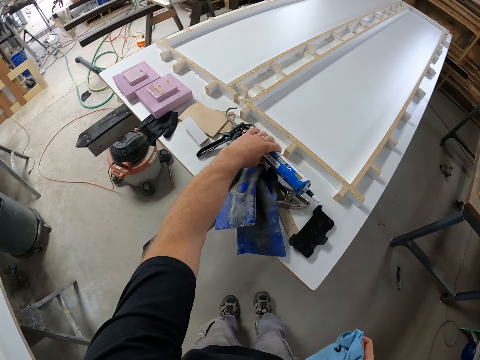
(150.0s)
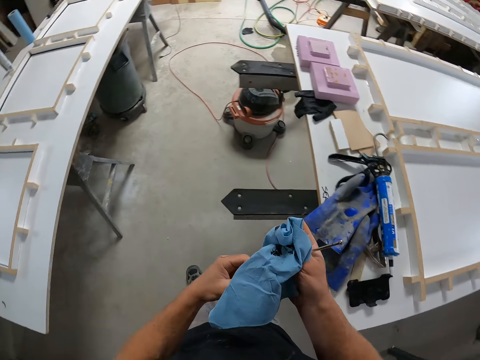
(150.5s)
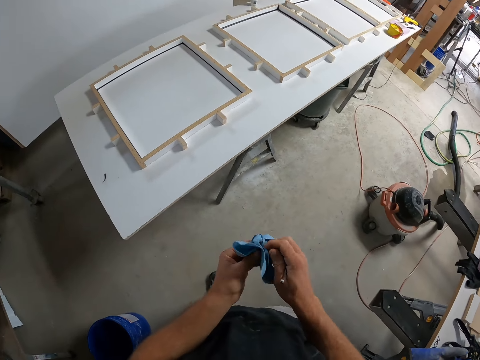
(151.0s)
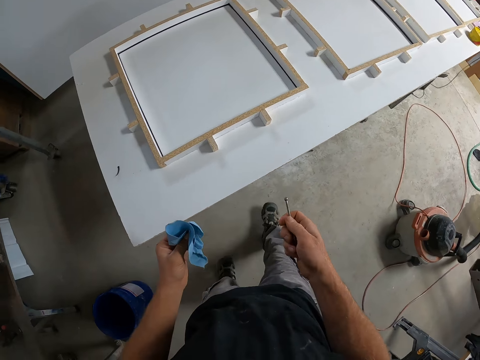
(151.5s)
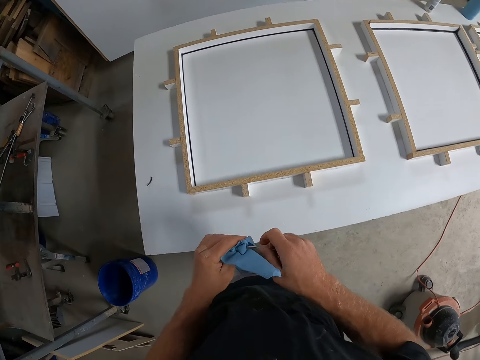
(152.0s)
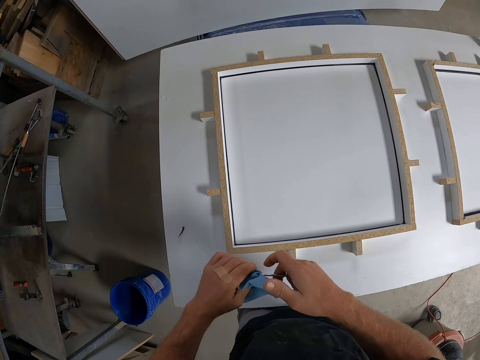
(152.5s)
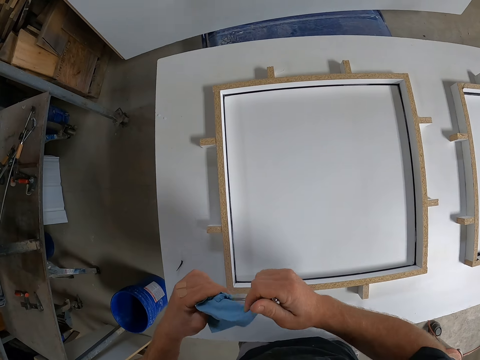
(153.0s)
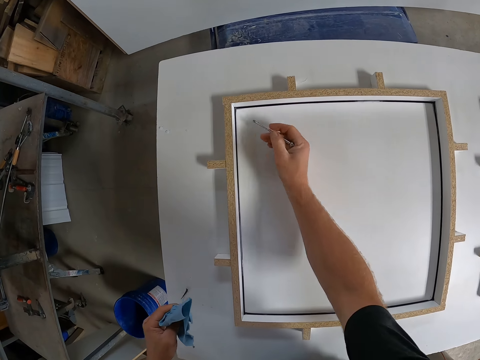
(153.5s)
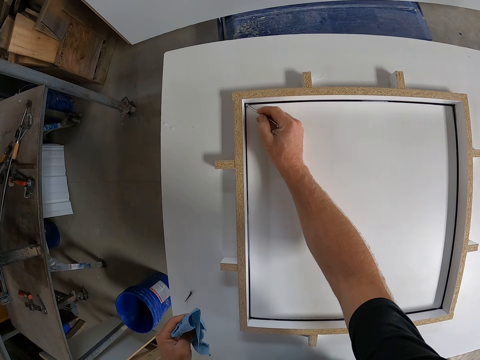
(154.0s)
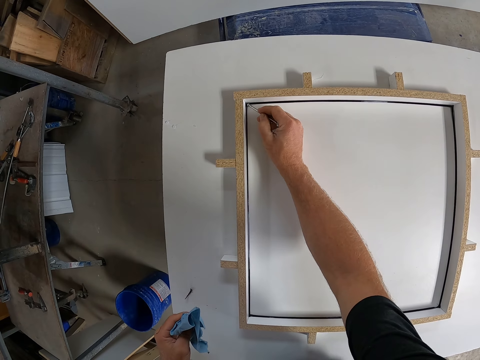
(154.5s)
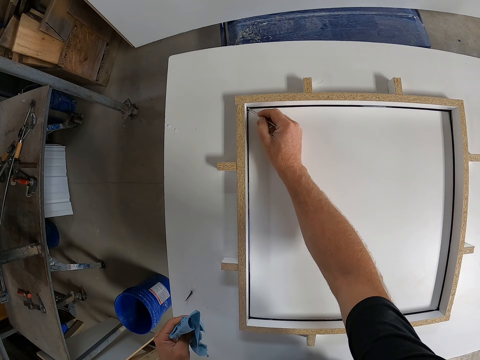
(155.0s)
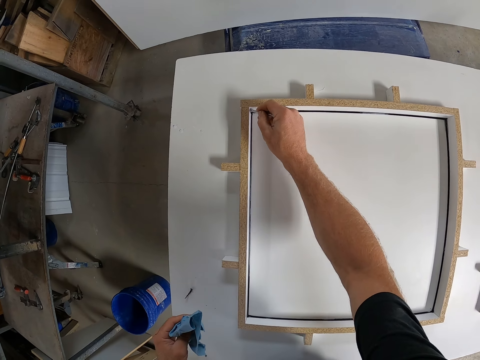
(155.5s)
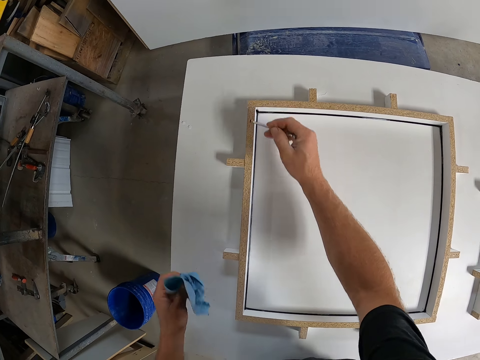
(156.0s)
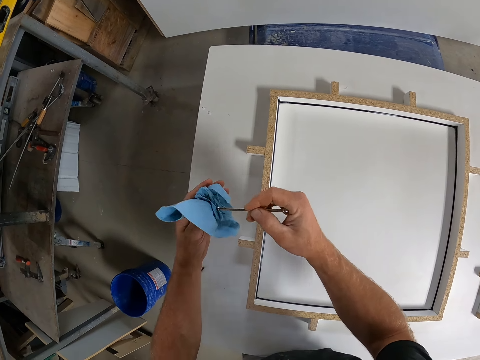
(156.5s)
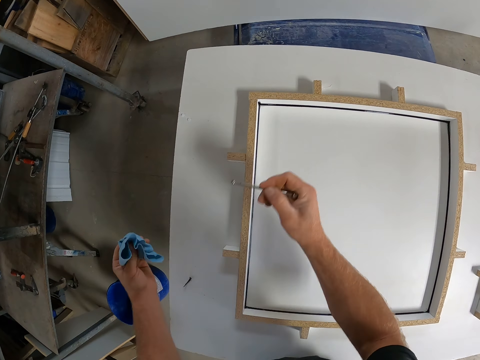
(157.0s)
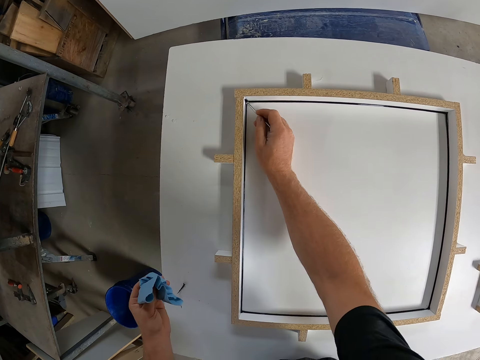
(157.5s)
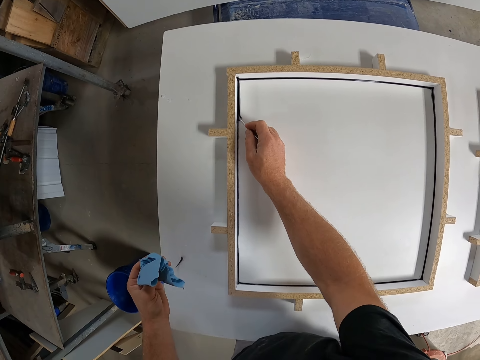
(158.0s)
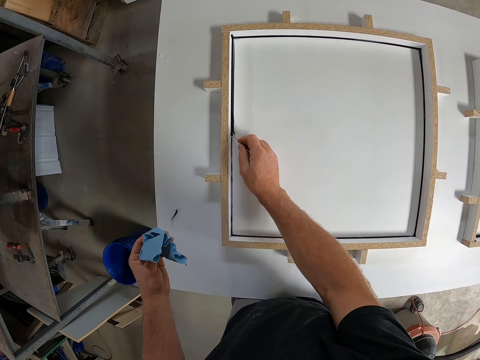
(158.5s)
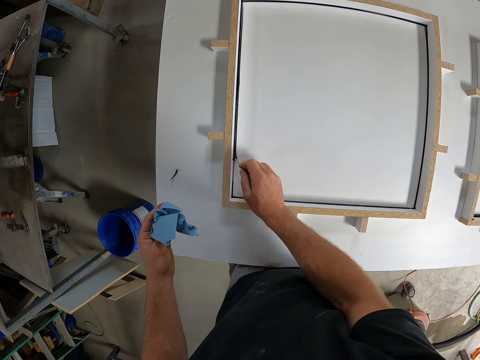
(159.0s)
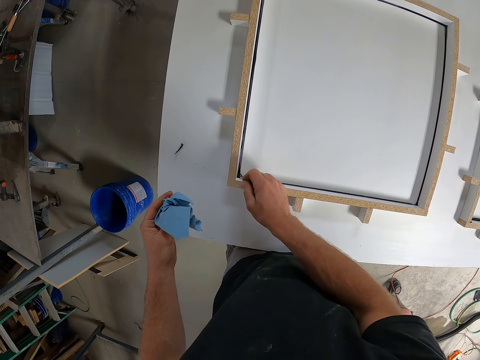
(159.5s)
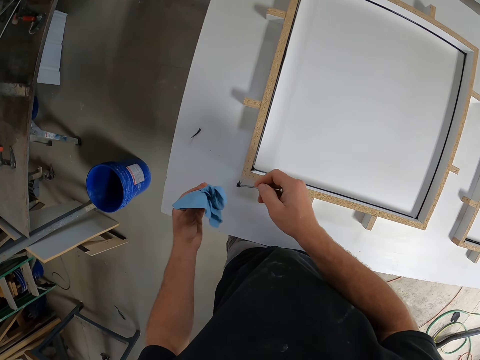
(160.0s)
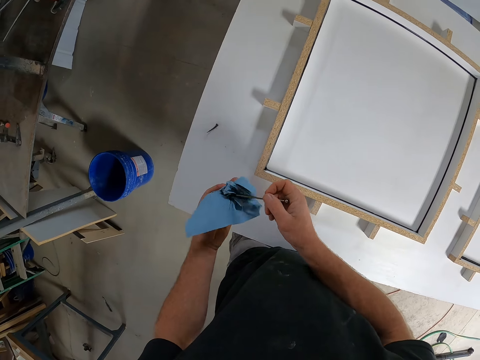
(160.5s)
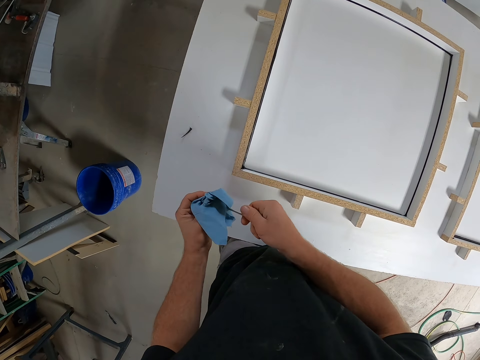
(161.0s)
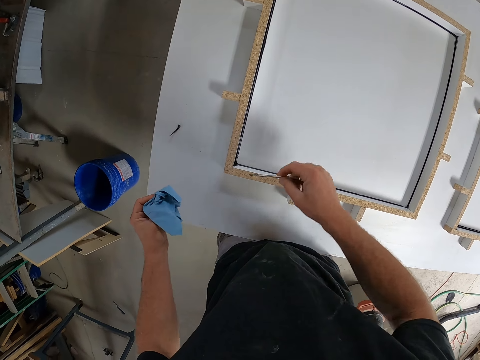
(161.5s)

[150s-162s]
The camera wearer places the silicon gun on the table. He moves the tissue from his right hand to his left hand. He cleans the tool with the tissue. He takes some glue from the frame with the piece of iron. He spreads the silicon on the woodwork with the tool. He cleans the tool with the tissue. He takes some glue from the frame with the piece of iron. He spreads the silicon on the woodwork with the tool. He cleans the tool with the tissue.

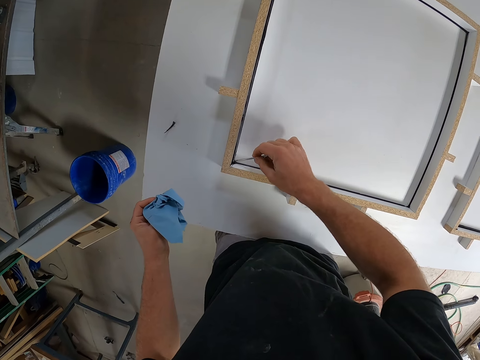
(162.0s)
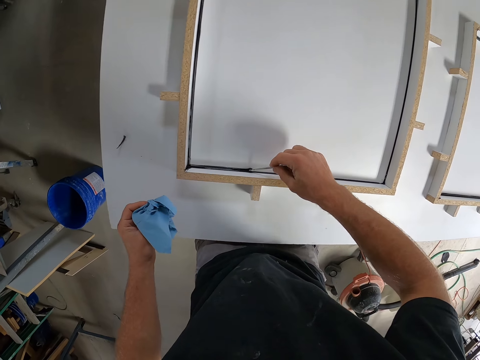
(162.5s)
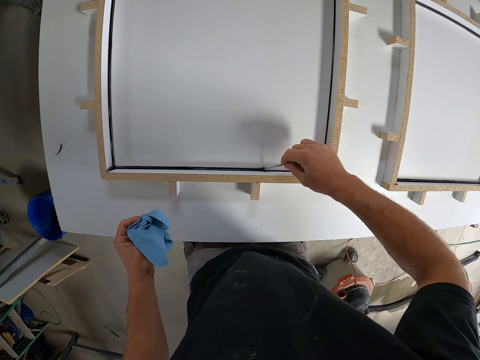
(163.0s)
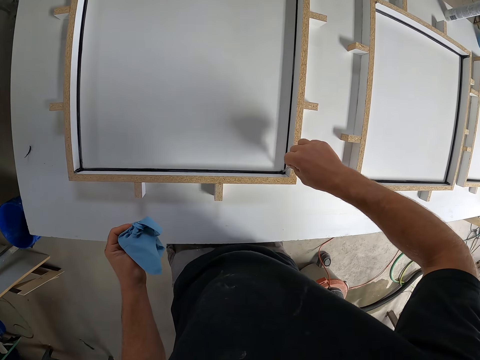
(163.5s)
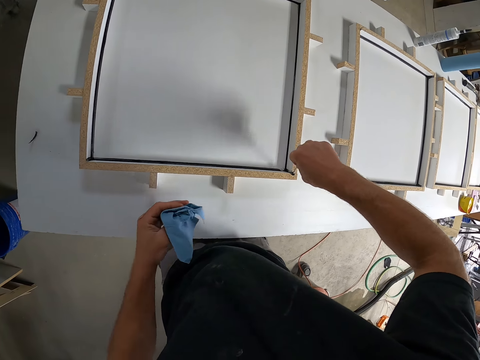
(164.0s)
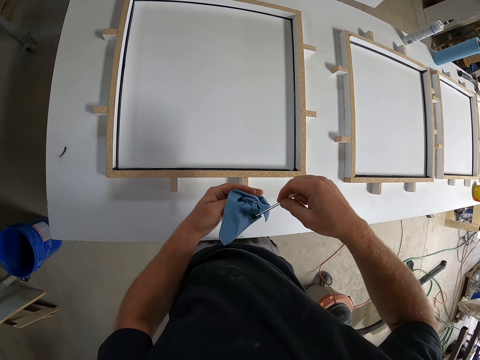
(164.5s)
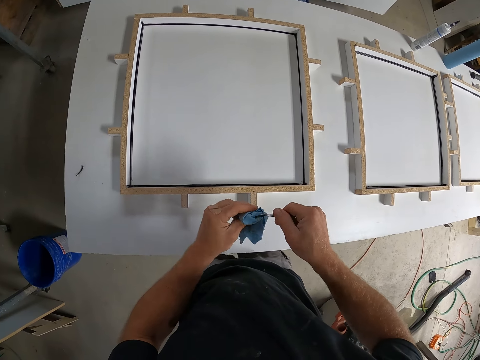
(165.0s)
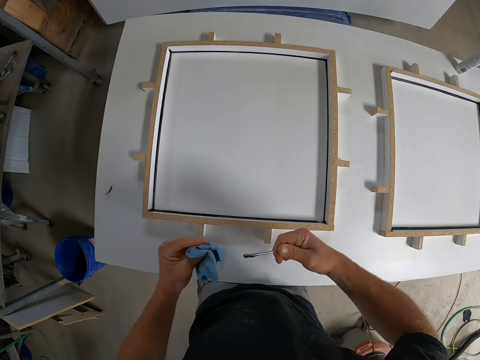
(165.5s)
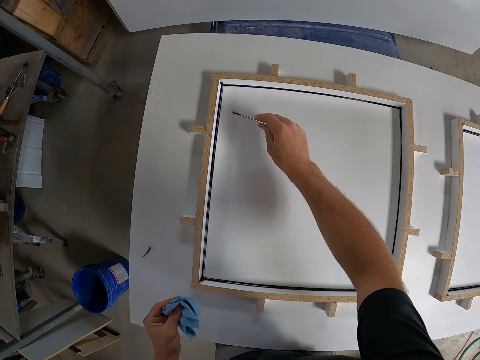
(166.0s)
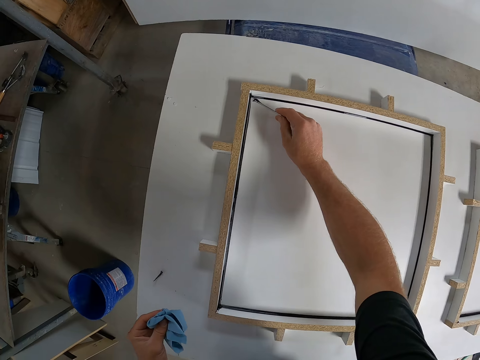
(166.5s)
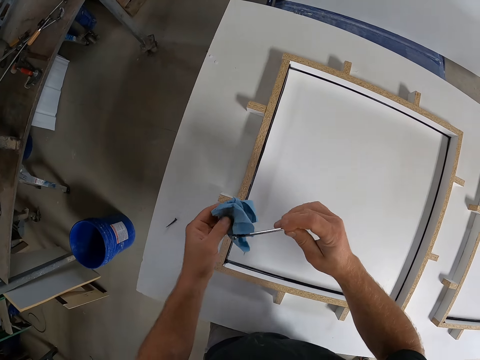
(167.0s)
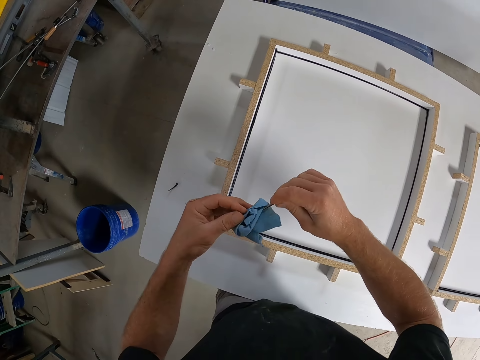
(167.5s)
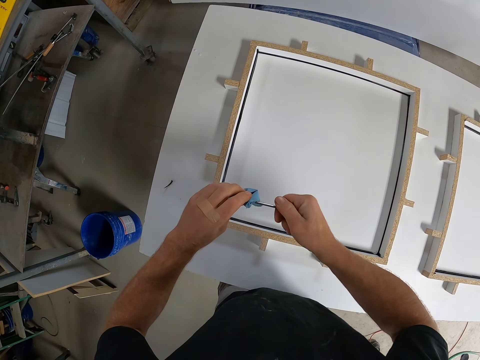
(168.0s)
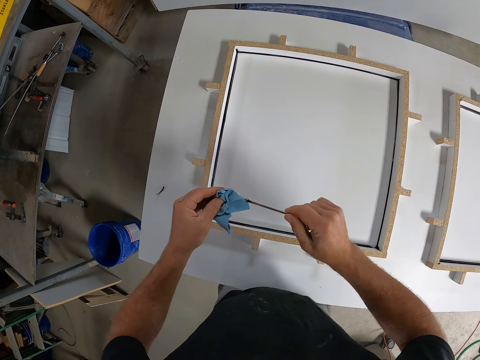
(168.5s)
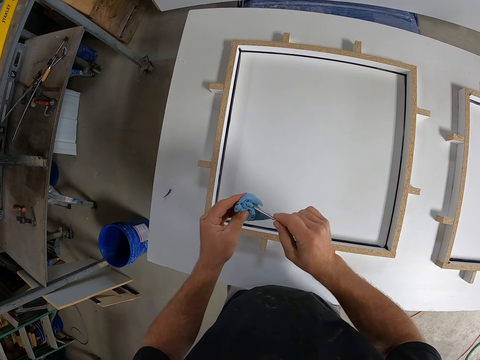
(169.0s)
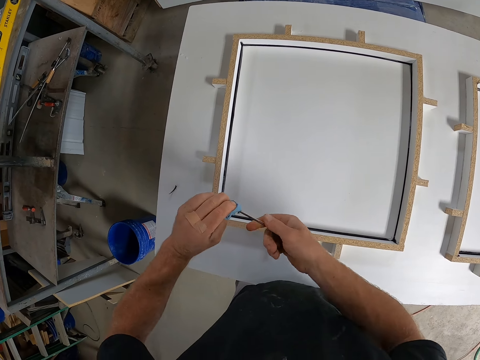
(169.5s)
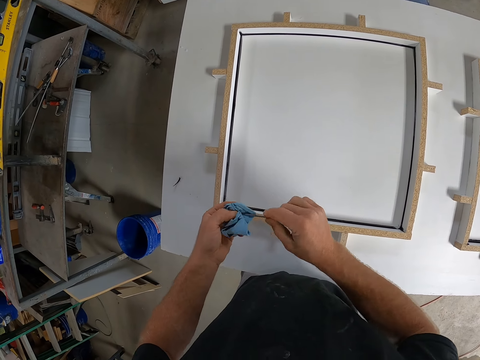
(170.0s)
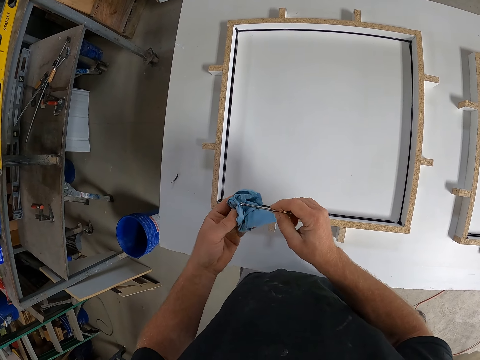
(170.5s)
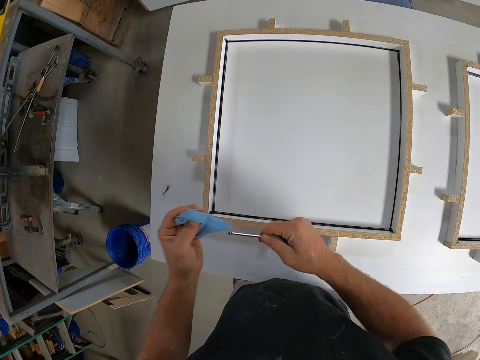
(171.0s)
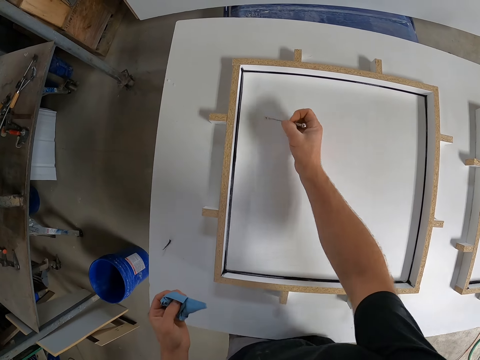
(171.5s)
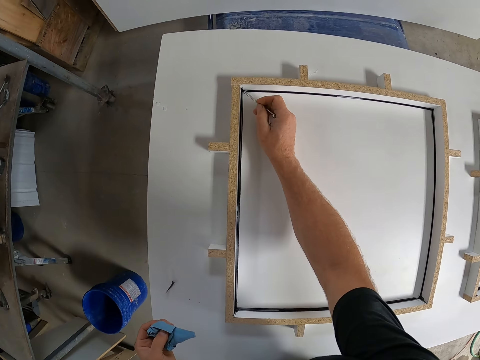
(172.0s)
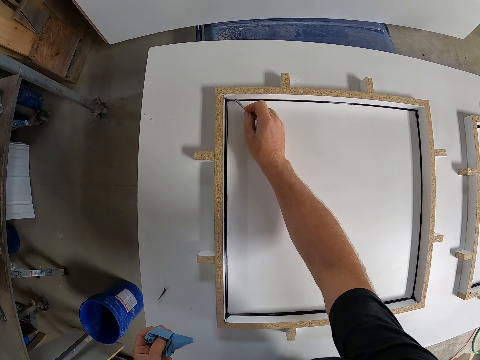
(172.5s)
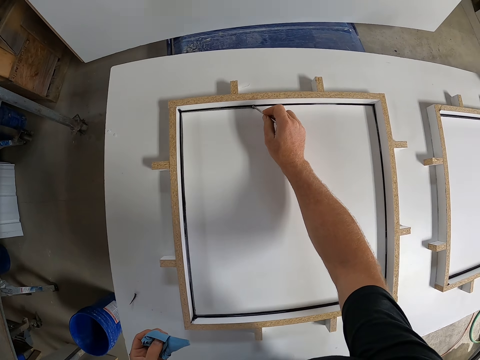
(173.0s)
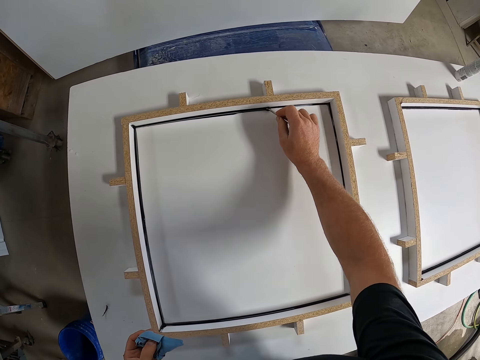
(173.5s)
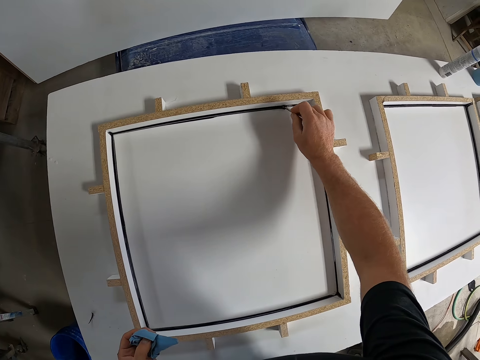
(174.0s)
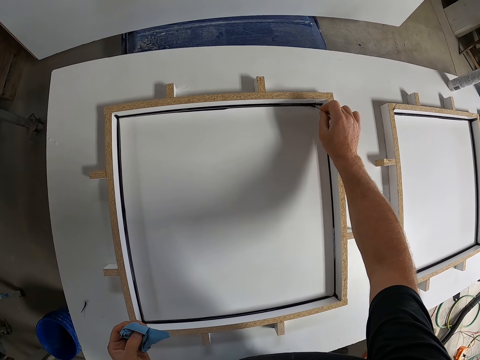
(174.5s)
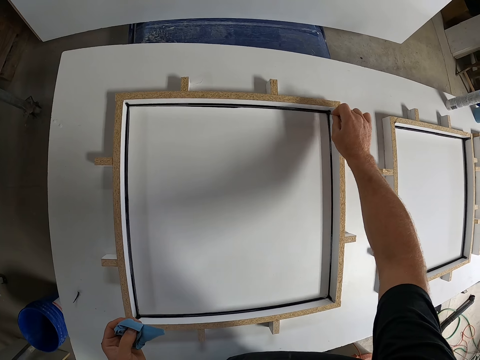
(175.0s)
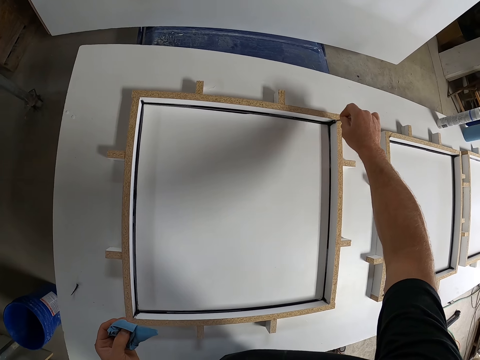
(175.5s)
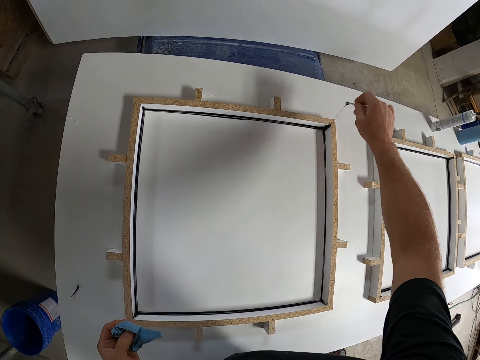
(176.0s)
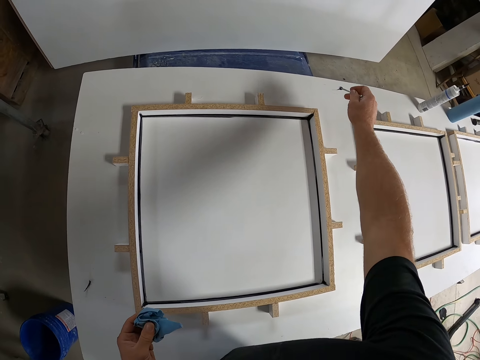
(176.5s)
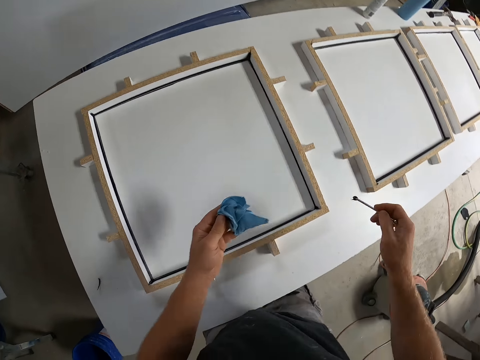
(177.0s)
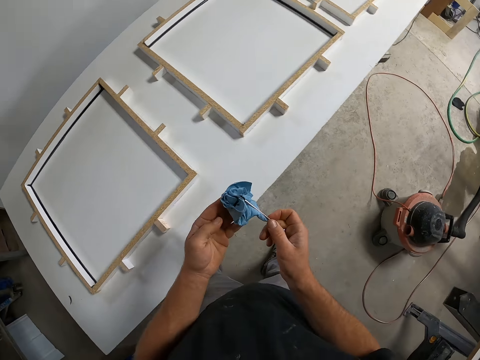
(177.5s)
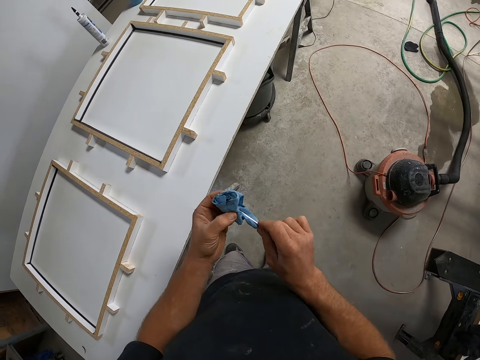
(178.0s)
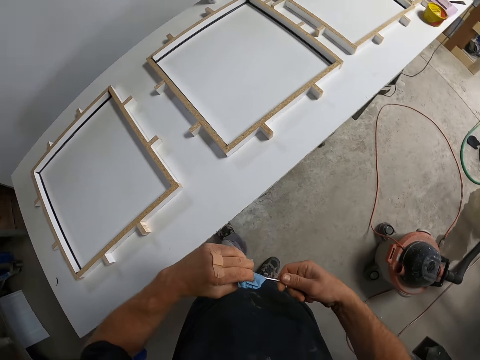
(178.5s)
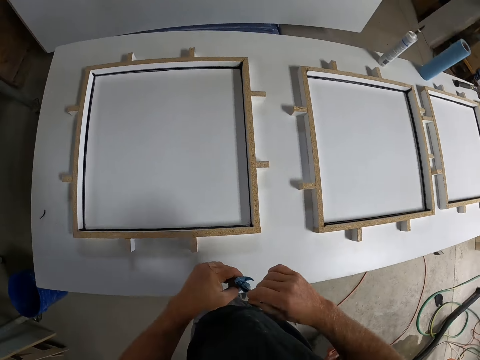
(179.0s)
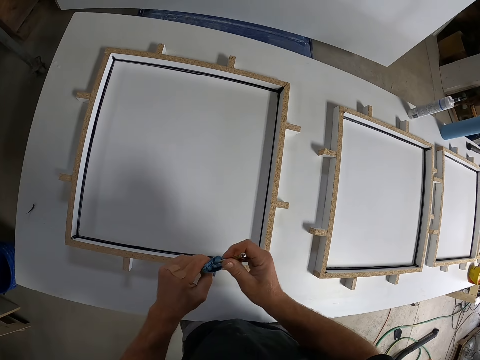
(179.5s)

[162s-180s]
The camera wearer takes some glue from the frame with a piece of iron. They spread the silicon on the woodwork with the tool. They clean the tool with the tissue. They spread the silicon on the woodwork with the tool. They take some glue from the frame with the piece of iron. They clean the tool with the tissue. They spread the silicon on the woodwork with the tool. They take some glue from the frame with the piece of iron. They clean the tool with the tissue.
